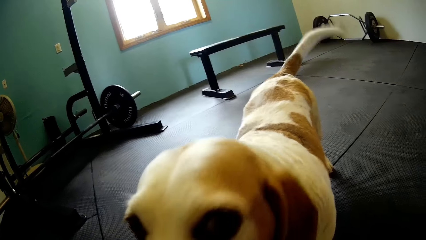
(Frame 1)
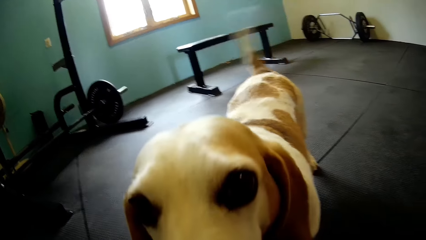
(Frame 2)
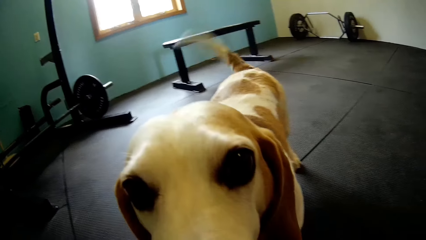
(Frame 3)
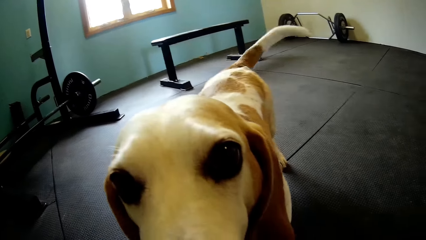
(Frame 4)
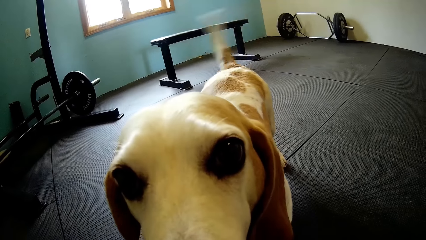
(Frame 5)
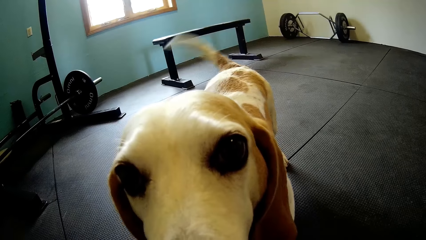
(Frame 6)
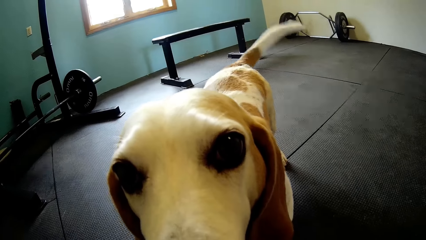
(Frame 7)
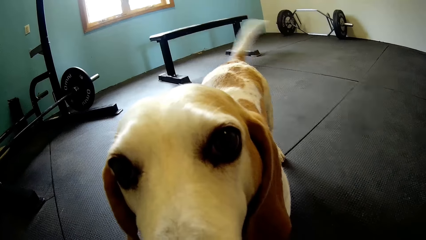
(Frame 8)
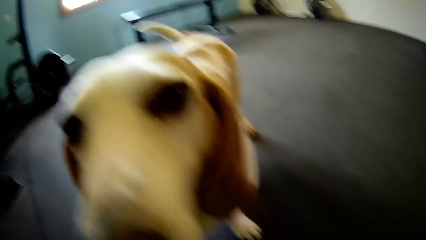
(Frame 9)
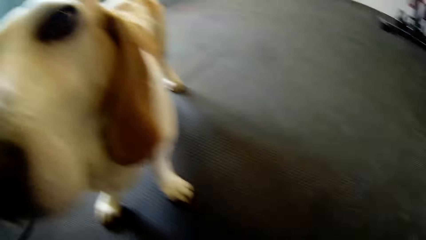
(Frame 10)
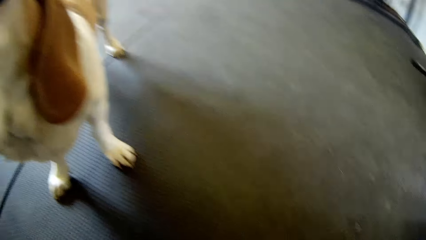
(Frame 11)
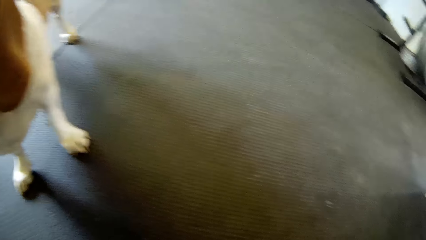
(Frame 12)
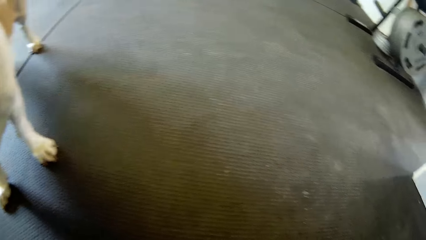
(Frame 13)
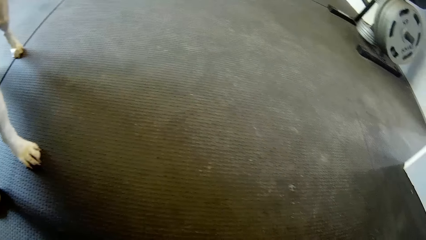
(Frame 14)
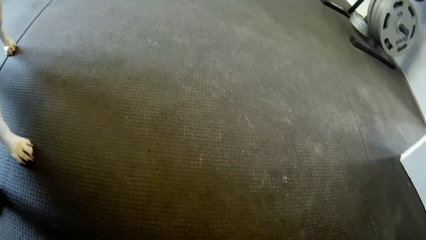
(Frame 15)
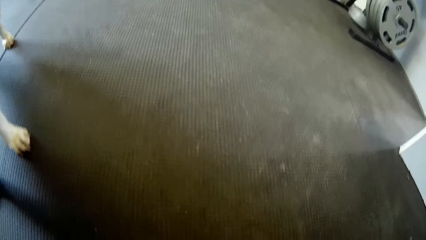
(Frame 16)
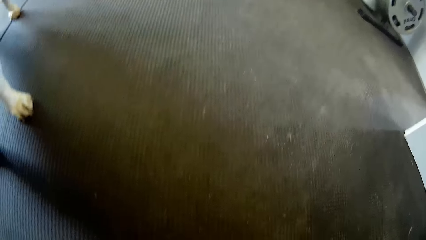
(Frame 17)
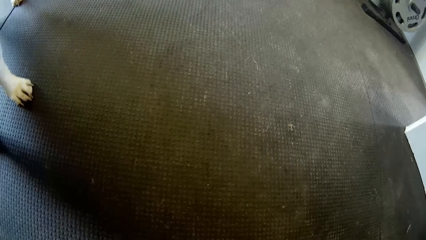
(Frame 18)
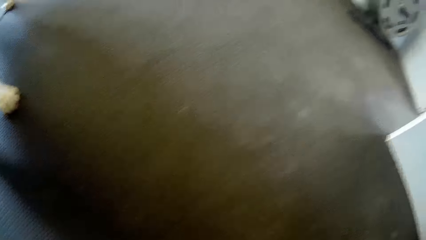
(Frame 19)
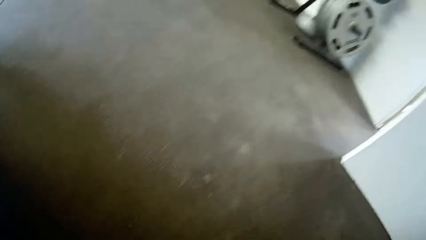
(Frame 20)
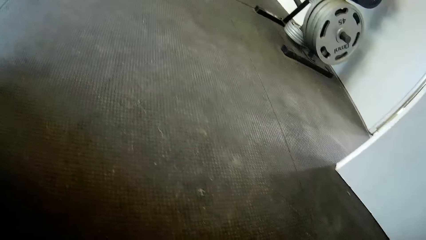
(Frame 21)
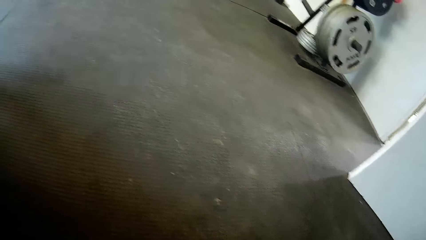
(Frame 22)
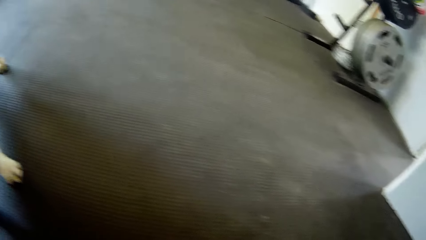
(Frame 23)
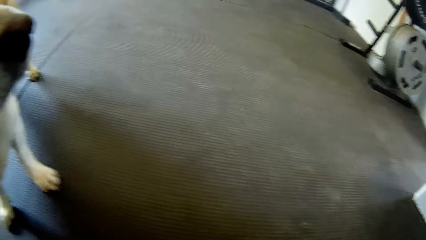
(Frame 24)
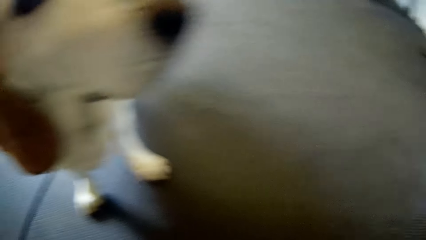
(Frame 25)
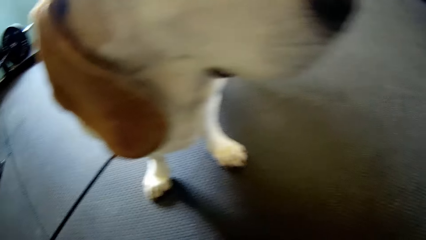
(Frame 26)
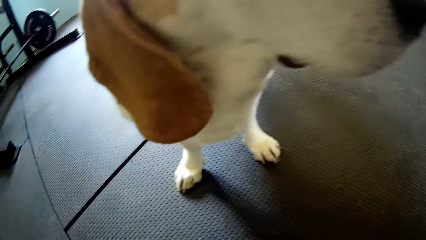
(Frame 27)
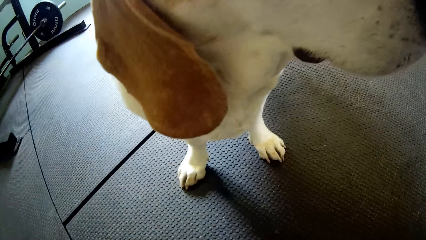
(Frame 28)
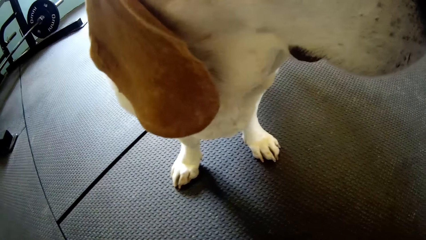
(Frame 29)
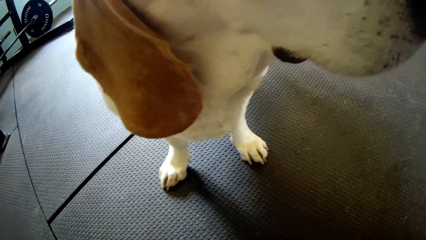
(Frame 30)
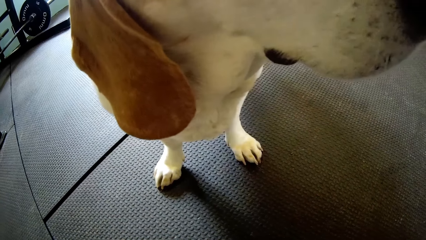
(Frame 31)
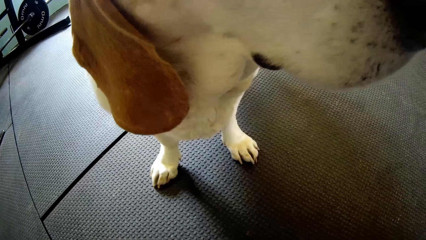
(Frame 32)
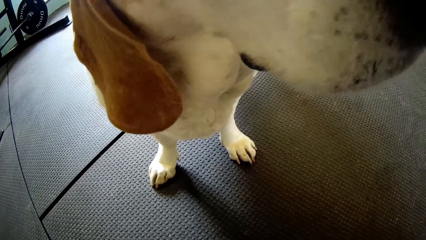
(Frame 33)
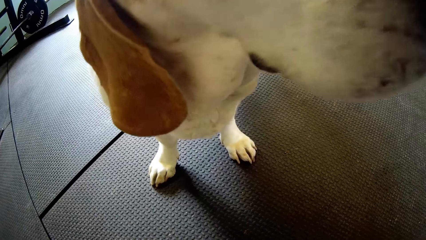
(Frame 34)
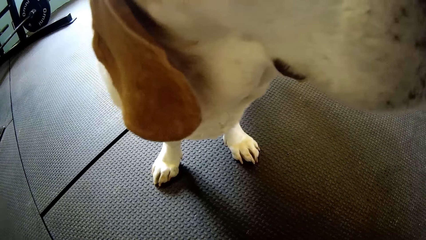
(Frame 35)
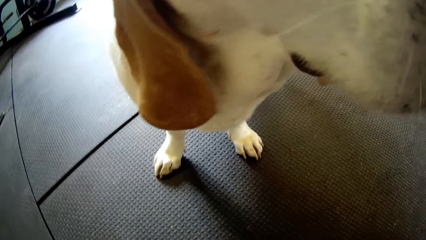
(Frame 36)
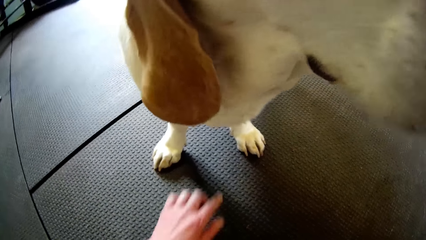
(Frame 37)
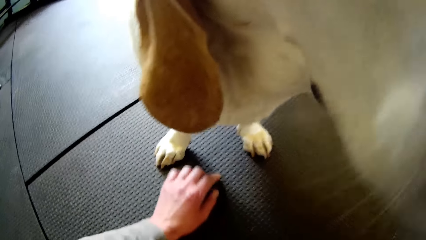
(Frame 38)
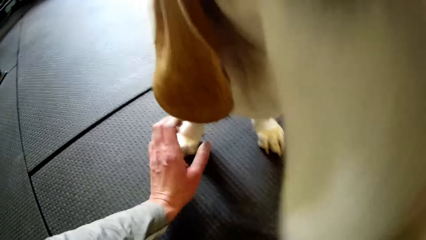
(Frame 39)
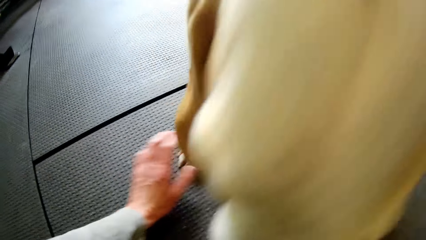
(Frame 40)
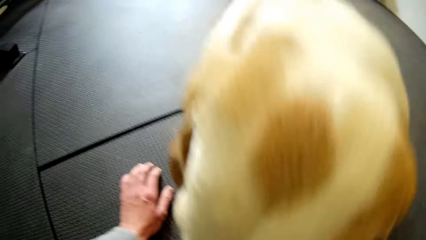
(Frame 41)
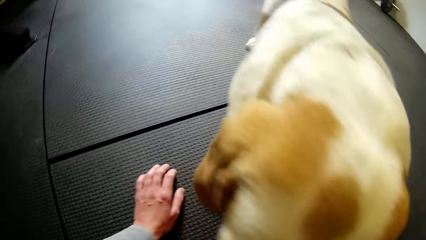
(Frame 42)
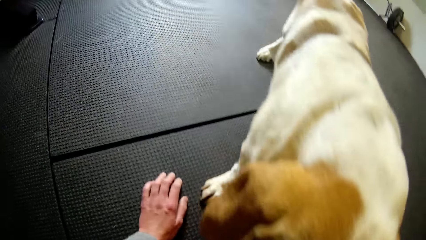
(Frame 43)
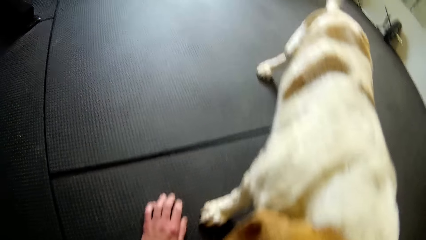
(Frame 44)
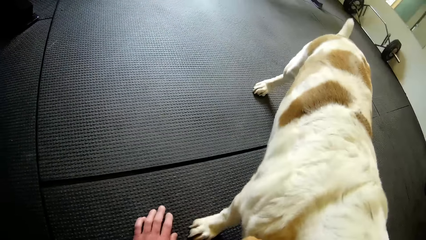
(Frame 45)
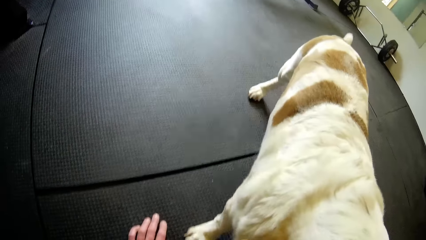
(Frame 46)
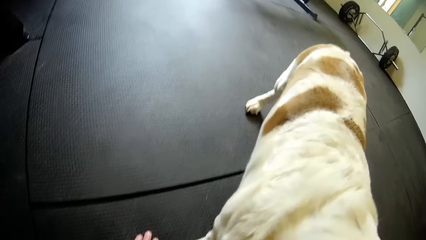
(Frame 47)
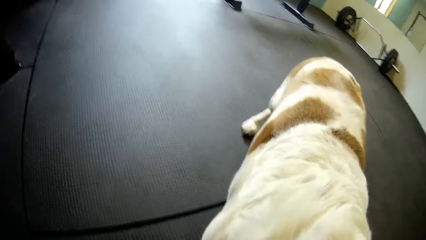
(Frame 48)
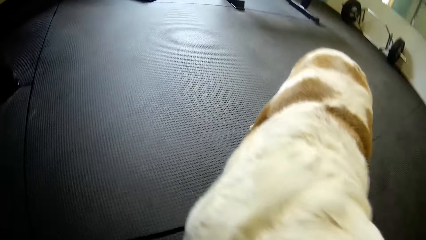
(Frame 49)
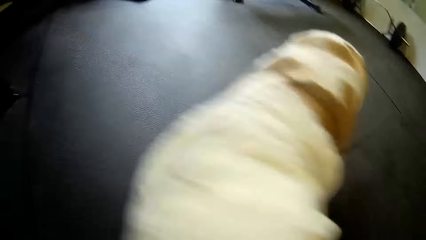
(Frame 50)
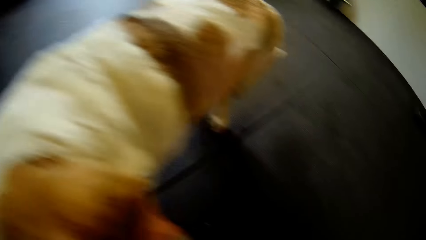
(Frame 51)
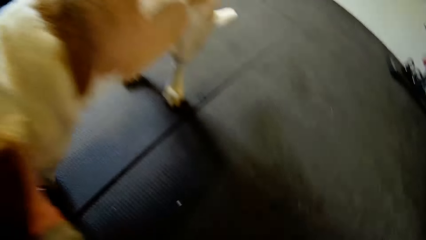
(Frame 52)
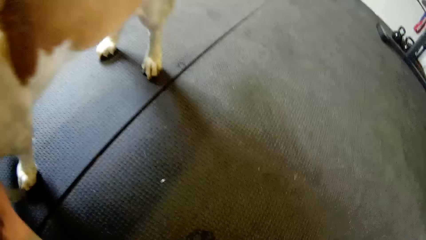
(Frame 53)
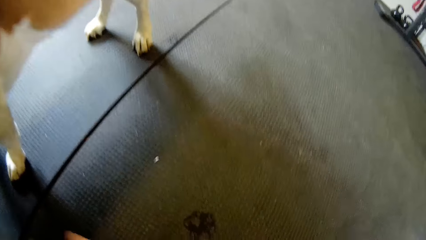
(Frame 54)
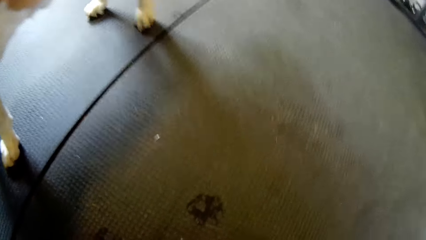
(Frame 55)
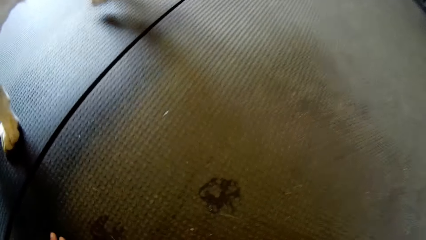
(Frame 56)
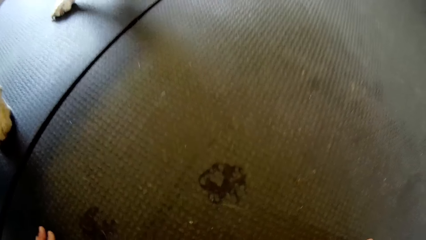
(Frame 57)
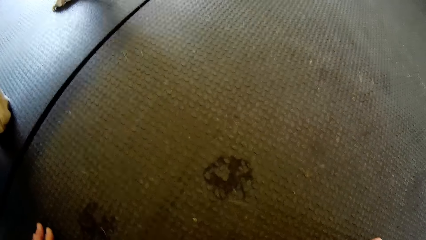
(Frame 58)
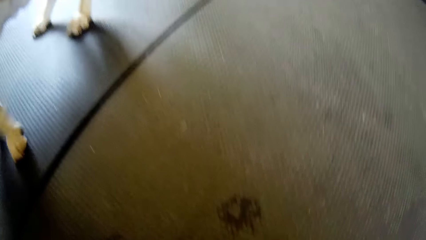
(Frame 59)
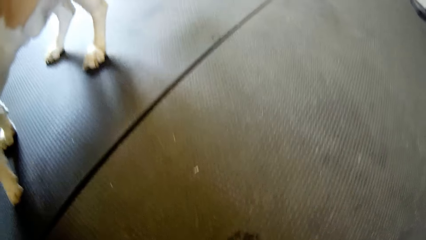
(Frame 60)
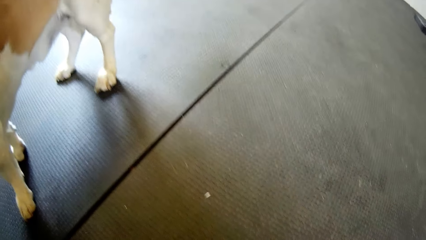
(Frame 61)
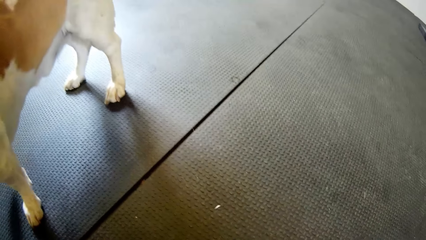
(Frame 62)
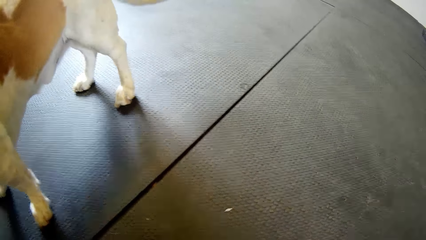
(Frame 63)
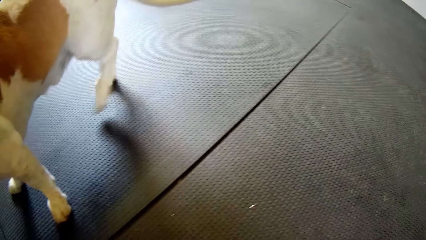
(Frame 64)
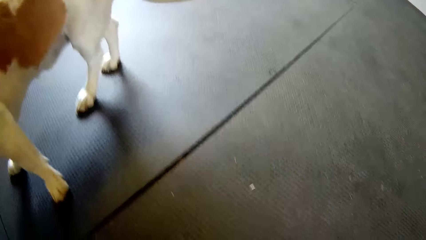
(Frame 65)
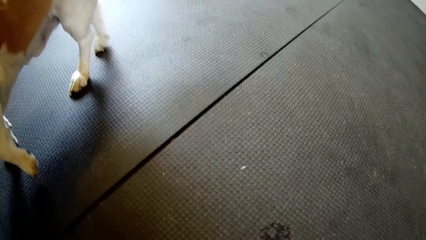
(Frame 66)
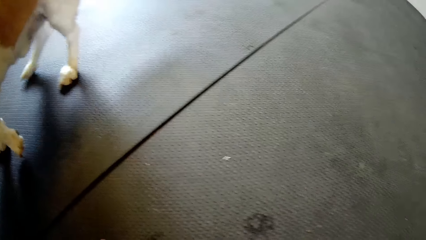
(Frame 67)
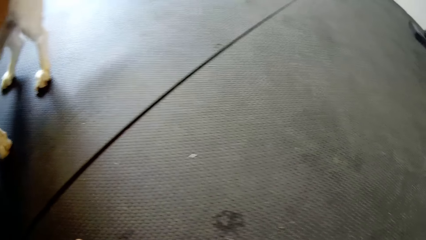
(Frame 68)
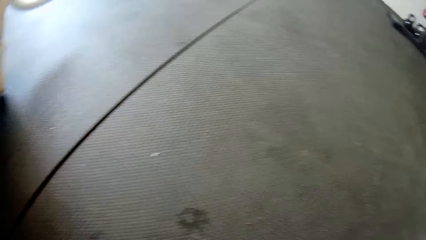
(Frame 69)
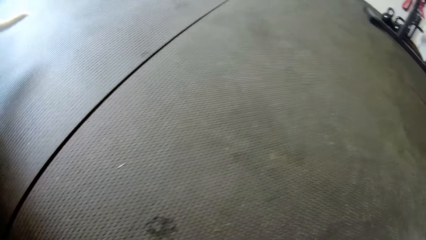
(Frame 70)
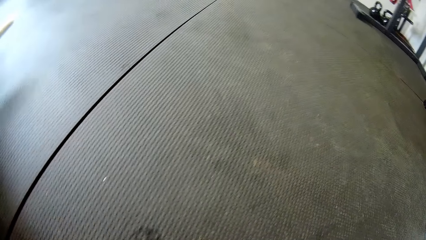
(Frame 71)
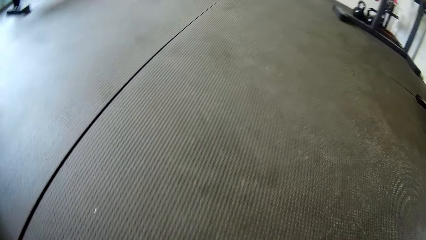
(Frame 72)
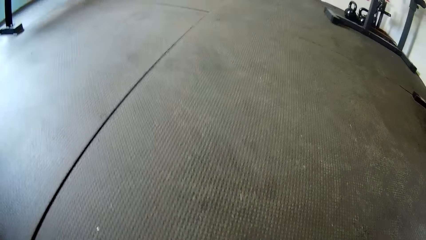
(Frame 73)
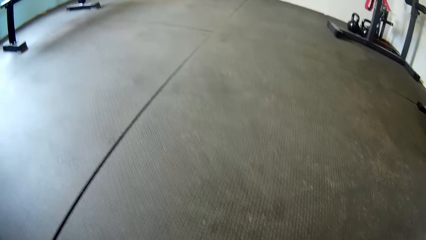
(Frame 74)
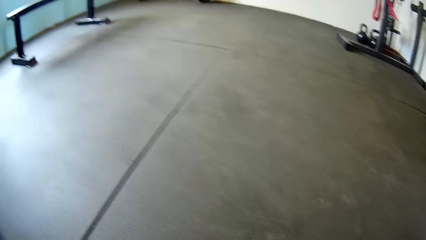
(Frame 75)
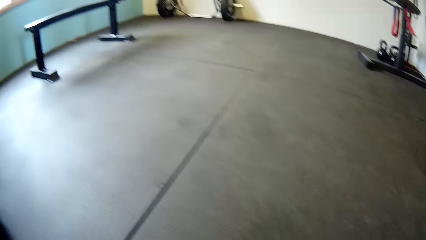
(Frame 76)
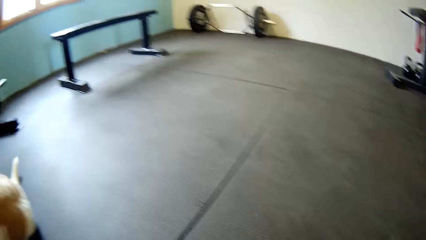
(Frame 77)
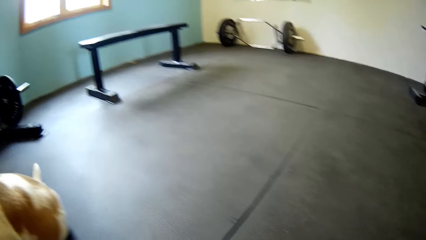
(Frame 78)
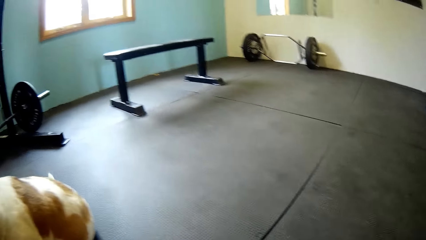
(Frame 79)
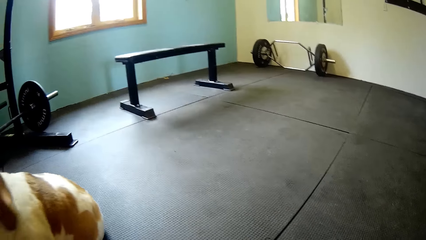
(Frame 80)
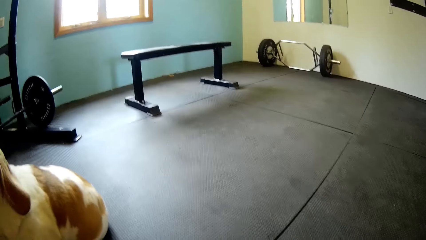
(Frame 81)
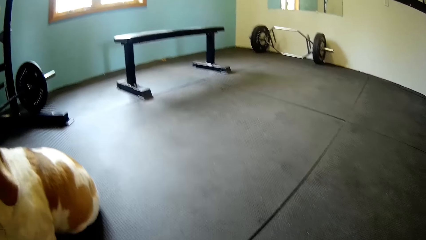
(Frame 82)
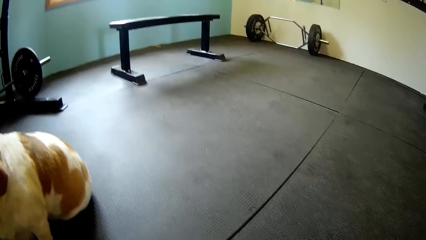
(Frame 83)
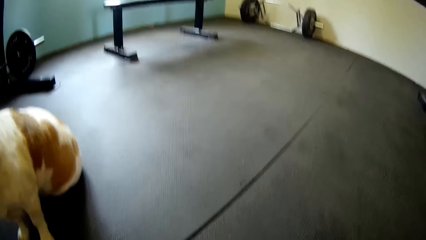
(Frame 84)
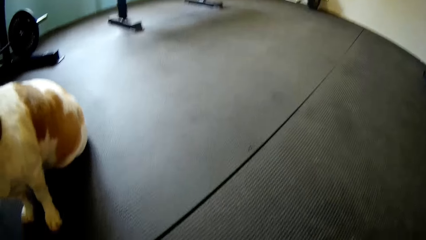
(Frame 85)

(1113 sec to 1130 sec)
The camera wearer looks at the dog. She looks around the room. She touches the dog with her left hand. She looks around the room. She looks at the dog. She looks around the room.
